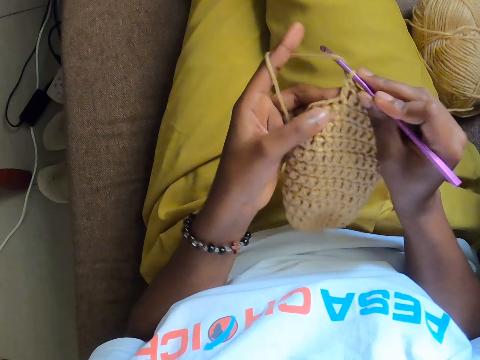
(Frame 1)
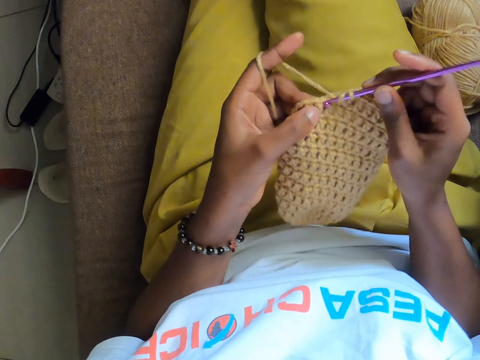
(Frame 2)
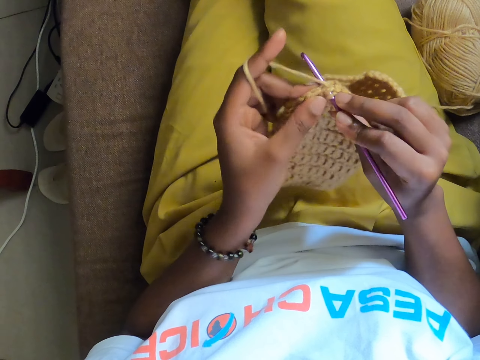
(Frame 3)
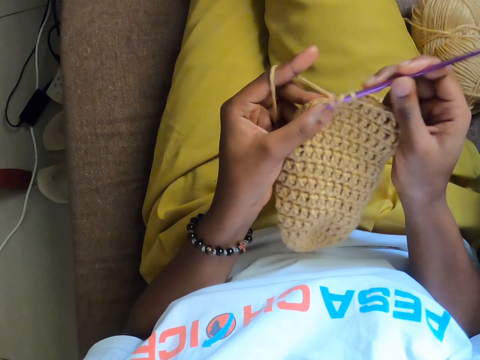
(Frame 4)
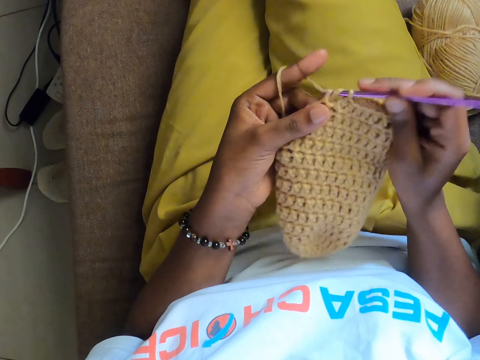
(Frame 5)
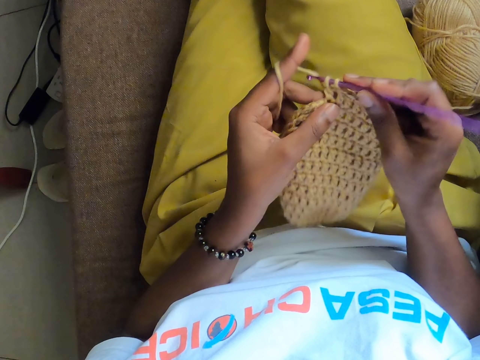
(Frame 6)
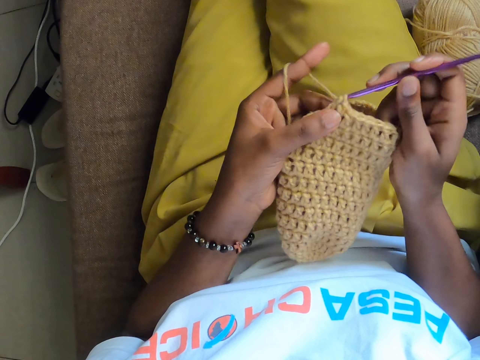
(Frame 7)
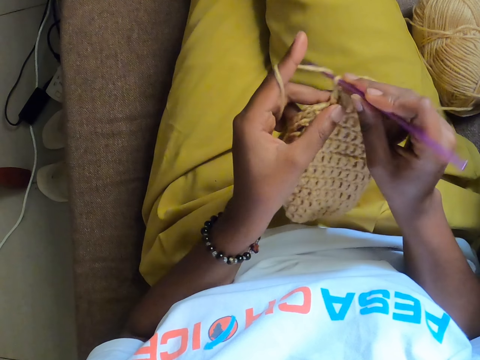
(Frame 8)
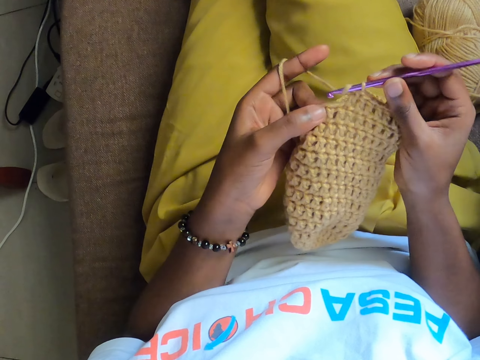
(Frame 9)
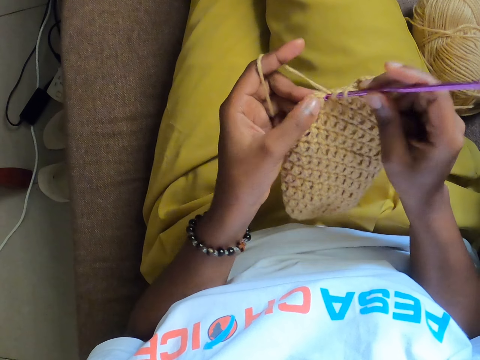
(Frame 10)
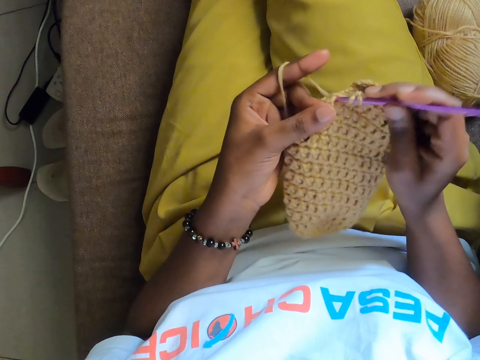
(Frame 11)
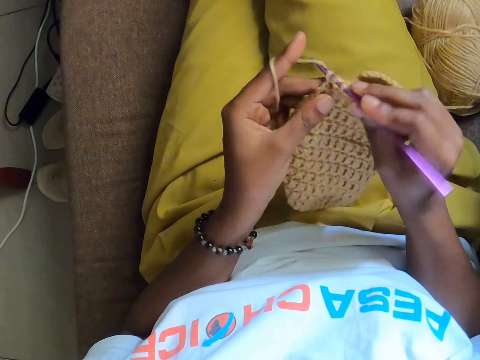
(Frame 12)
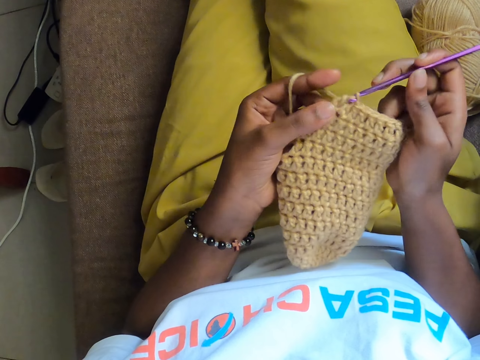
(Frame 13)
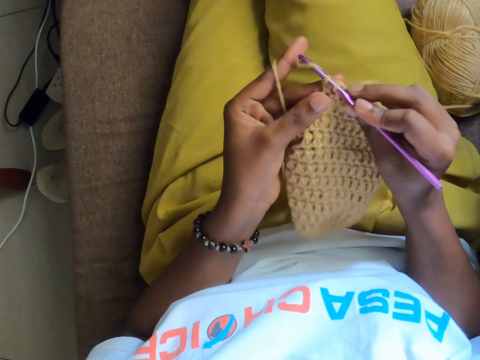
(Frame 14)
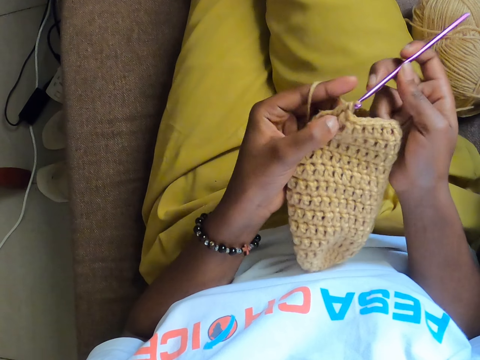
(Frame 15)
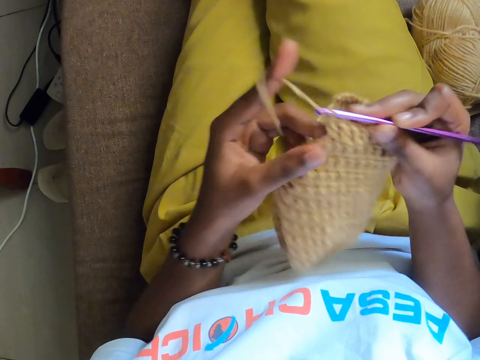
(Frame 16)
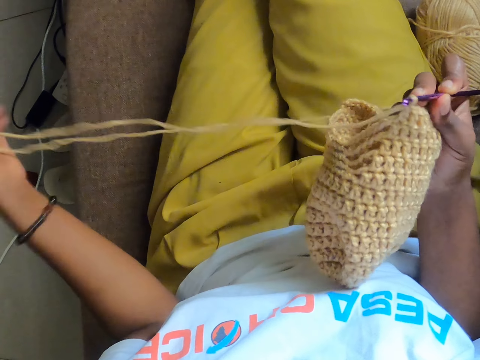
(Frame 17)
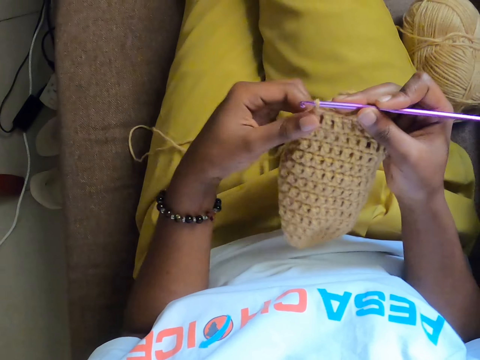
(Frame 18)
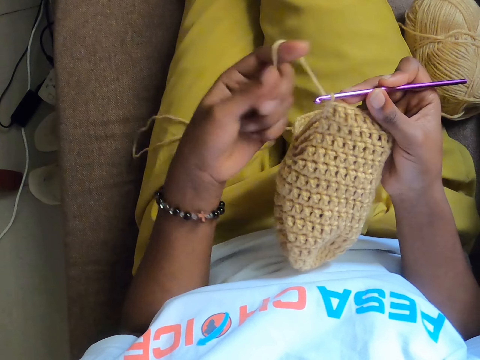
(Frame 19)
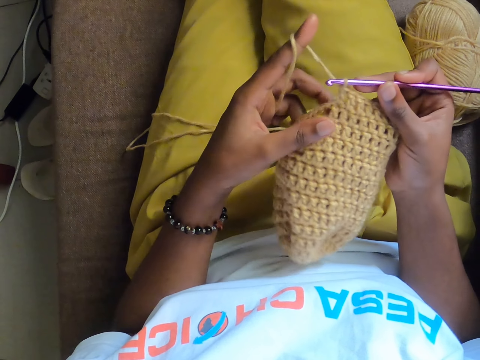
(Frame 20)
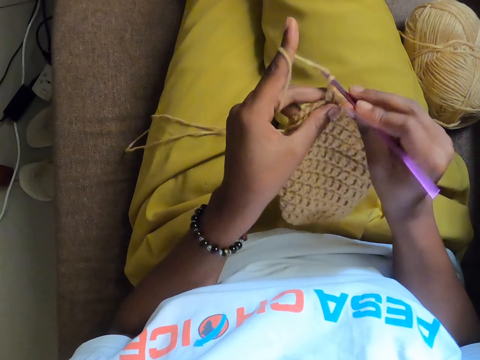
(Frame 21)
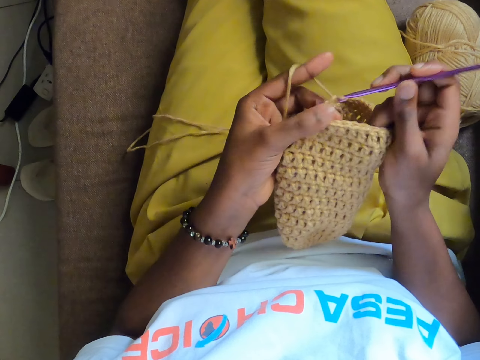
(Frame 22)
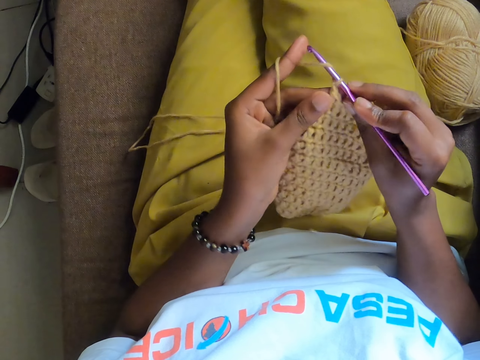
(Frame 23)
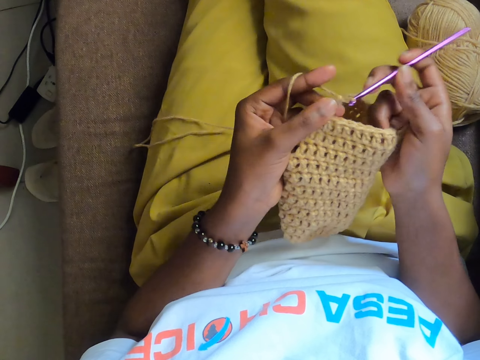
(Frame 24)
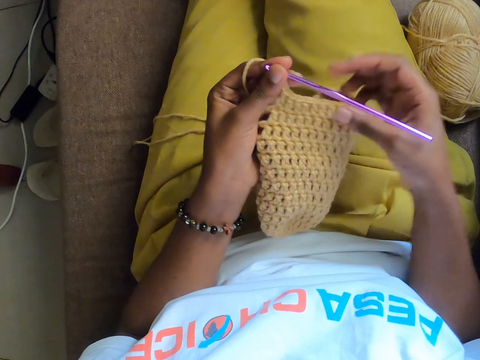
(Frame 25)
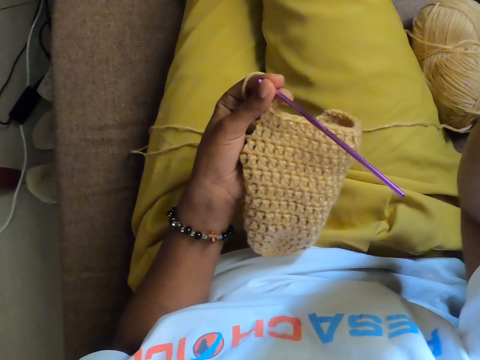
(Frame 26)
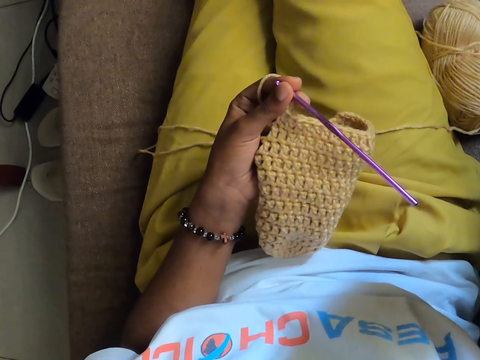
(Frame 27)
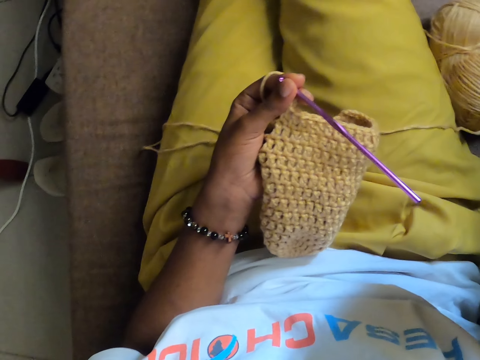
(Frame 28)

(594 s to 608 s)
The camera wearer stretches the yarn with her left finger. She knits the yarn with a crochet hook, holds the crochet hook with her left finger and raises her hands.
